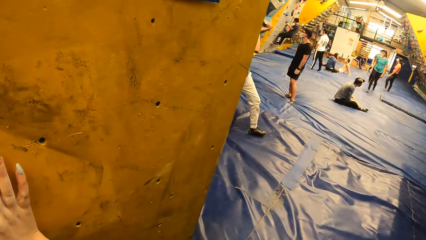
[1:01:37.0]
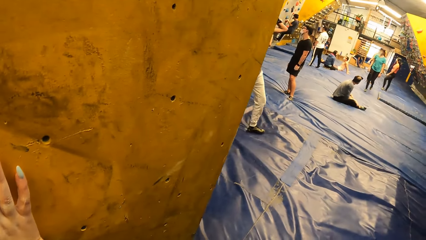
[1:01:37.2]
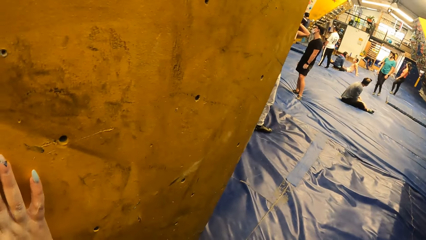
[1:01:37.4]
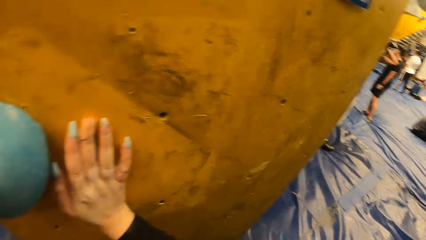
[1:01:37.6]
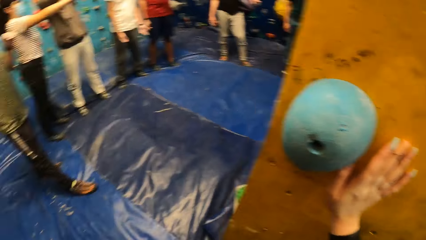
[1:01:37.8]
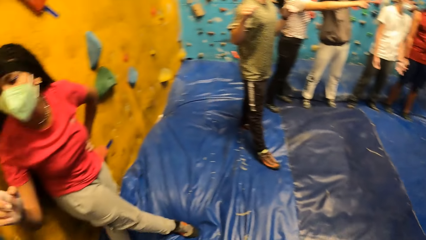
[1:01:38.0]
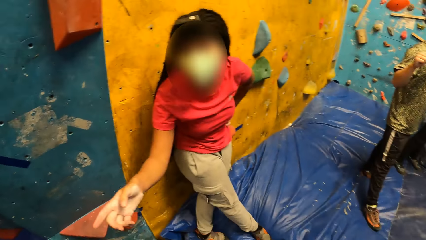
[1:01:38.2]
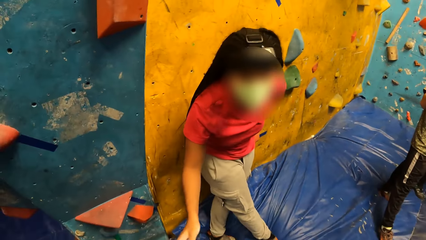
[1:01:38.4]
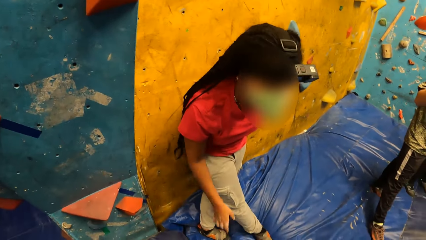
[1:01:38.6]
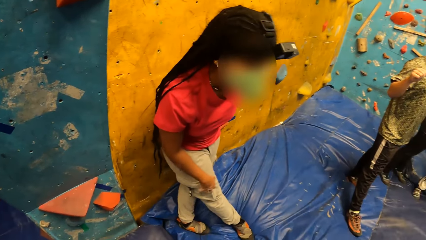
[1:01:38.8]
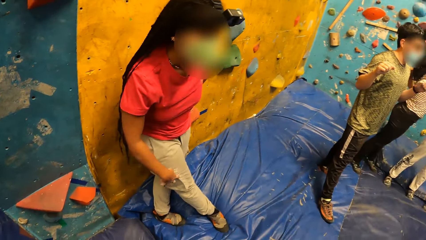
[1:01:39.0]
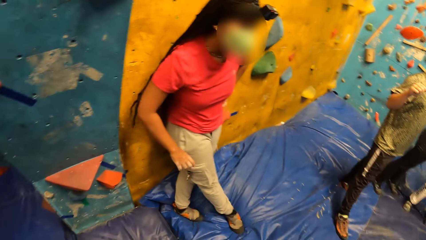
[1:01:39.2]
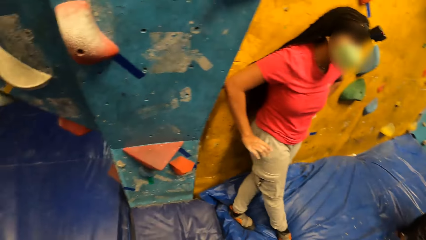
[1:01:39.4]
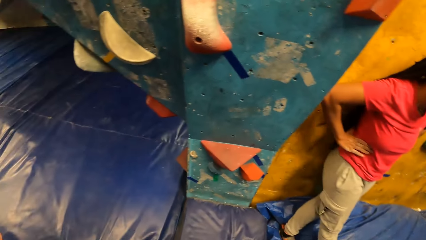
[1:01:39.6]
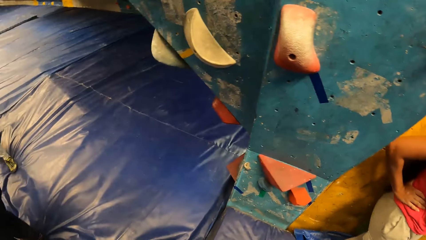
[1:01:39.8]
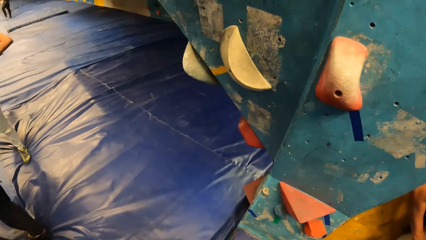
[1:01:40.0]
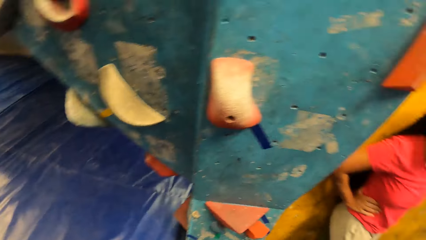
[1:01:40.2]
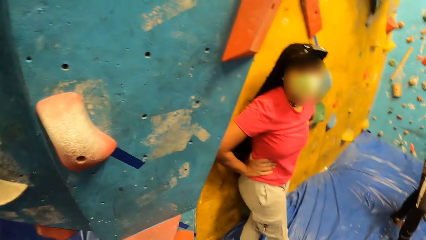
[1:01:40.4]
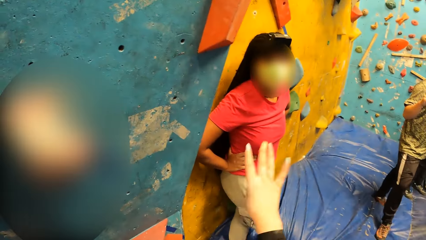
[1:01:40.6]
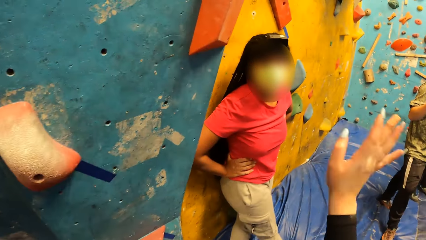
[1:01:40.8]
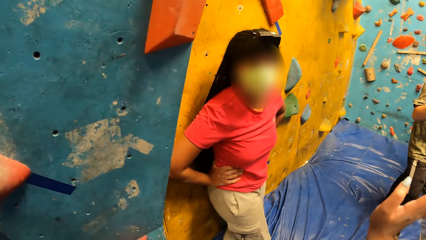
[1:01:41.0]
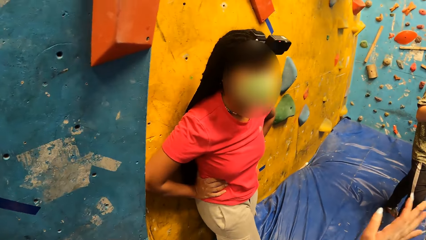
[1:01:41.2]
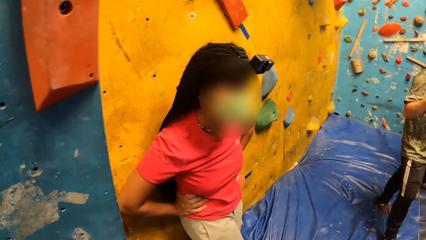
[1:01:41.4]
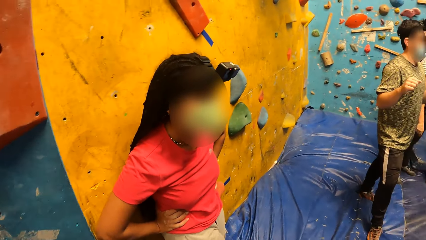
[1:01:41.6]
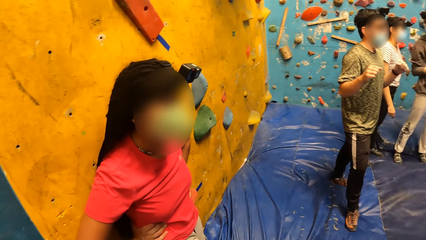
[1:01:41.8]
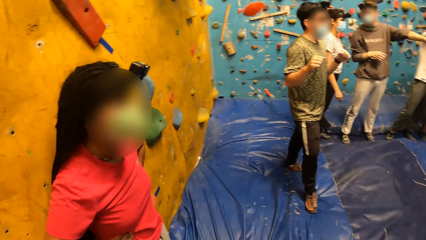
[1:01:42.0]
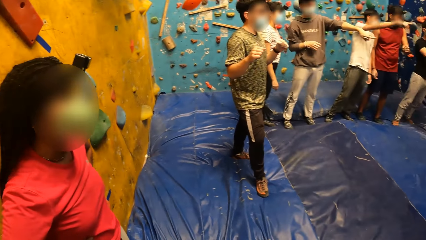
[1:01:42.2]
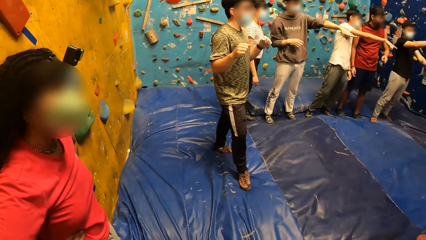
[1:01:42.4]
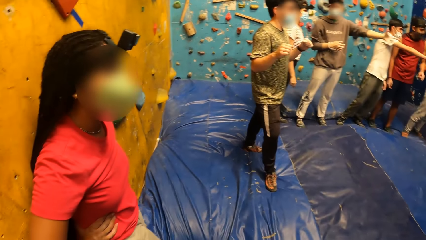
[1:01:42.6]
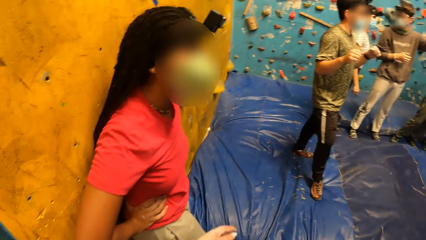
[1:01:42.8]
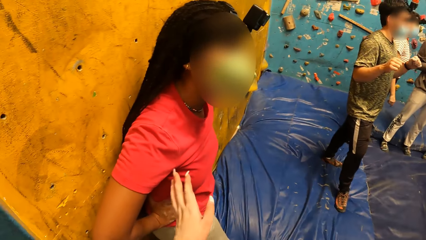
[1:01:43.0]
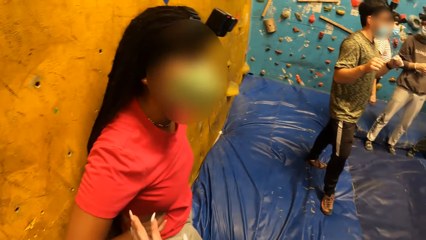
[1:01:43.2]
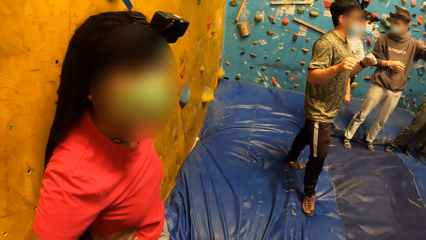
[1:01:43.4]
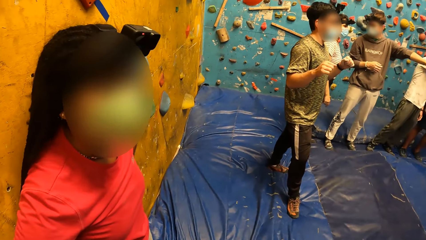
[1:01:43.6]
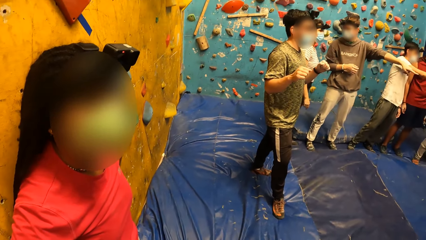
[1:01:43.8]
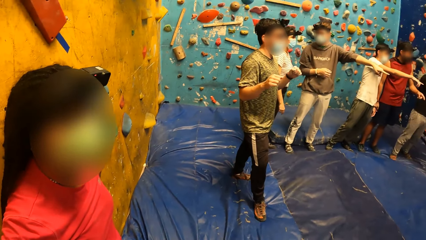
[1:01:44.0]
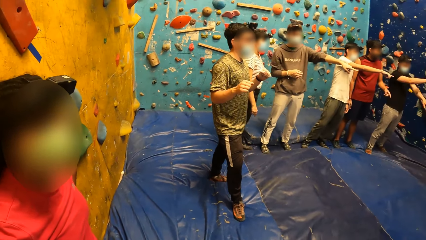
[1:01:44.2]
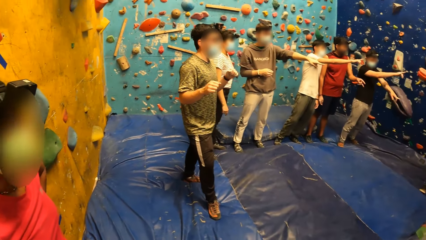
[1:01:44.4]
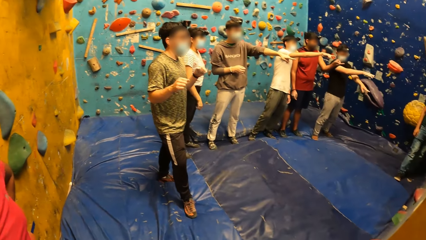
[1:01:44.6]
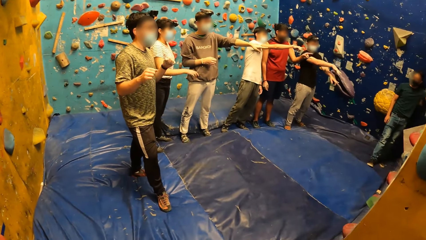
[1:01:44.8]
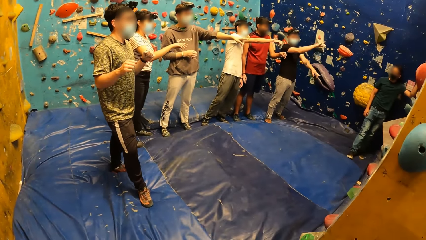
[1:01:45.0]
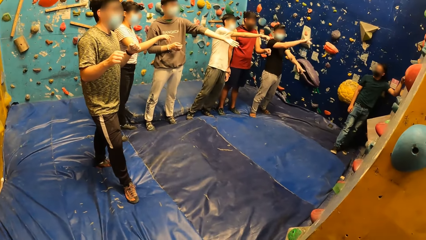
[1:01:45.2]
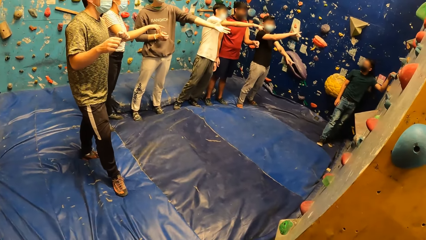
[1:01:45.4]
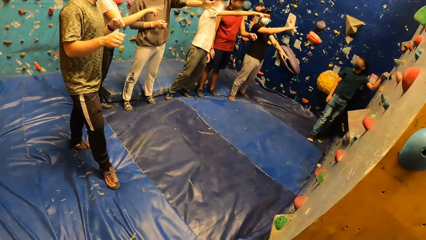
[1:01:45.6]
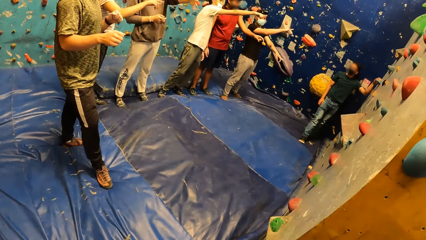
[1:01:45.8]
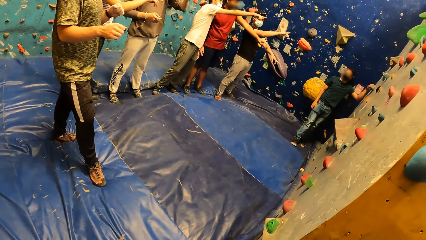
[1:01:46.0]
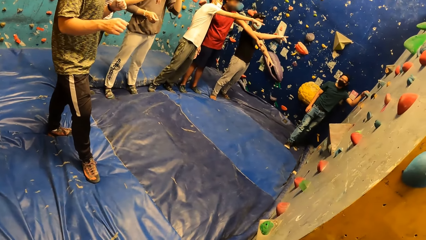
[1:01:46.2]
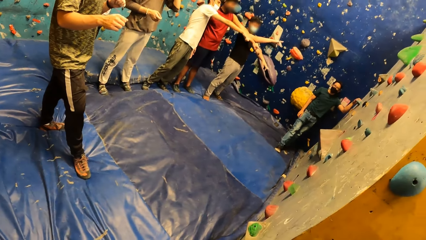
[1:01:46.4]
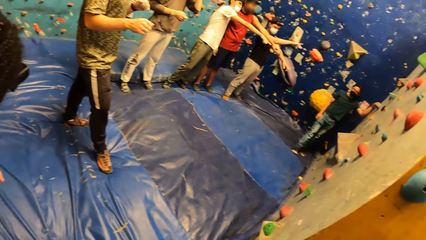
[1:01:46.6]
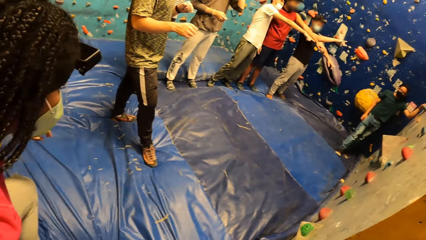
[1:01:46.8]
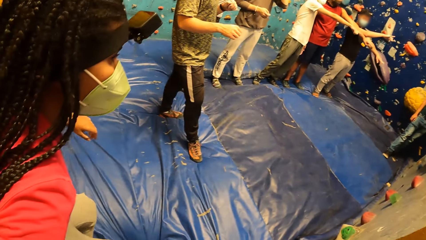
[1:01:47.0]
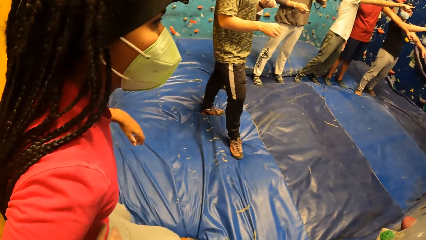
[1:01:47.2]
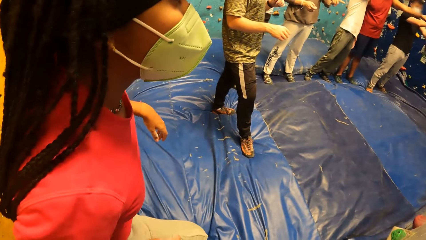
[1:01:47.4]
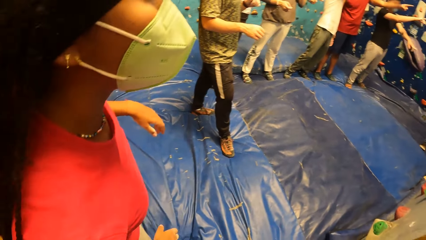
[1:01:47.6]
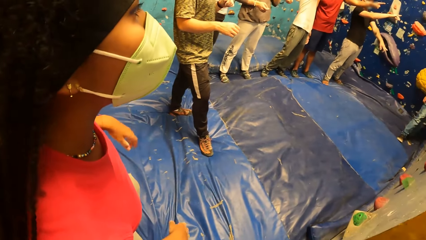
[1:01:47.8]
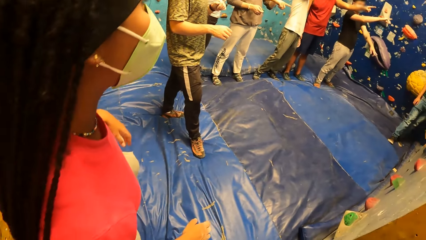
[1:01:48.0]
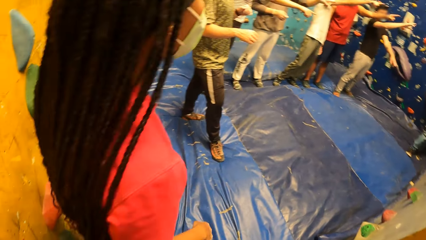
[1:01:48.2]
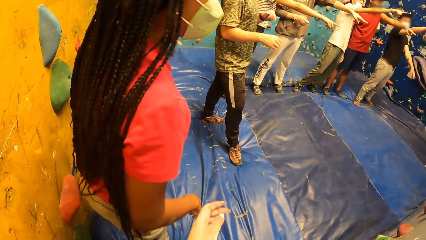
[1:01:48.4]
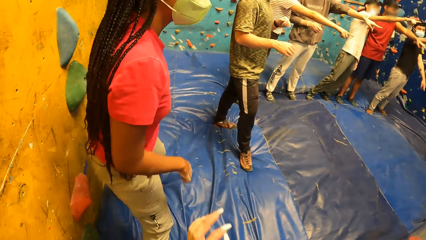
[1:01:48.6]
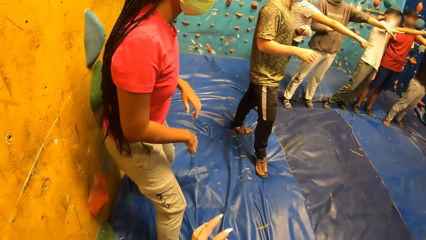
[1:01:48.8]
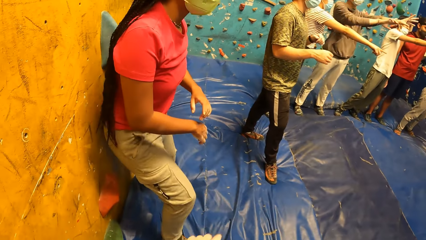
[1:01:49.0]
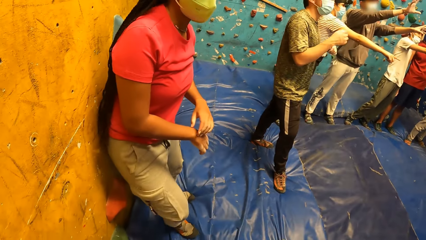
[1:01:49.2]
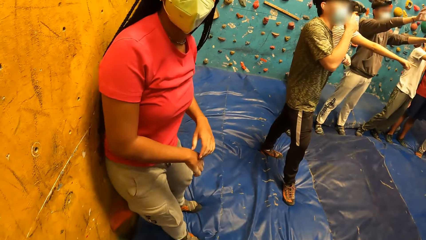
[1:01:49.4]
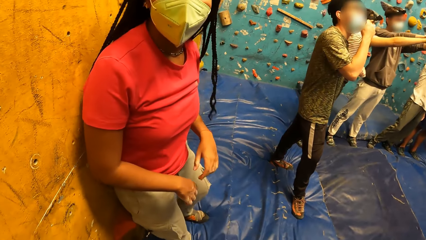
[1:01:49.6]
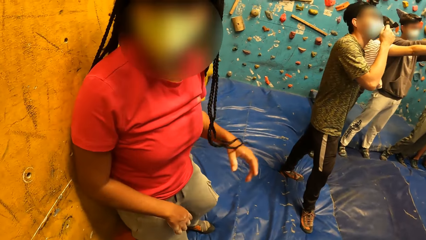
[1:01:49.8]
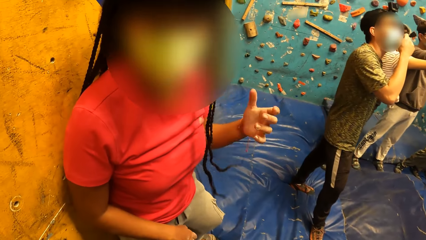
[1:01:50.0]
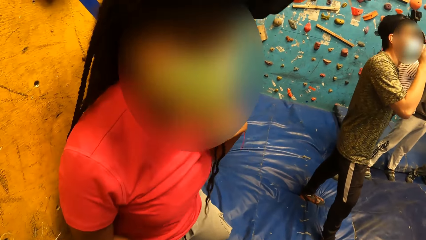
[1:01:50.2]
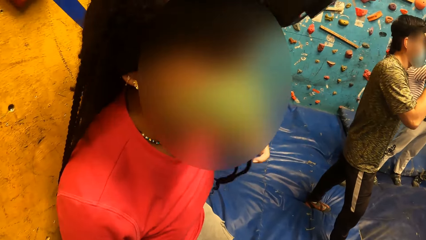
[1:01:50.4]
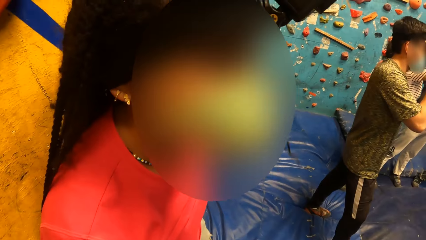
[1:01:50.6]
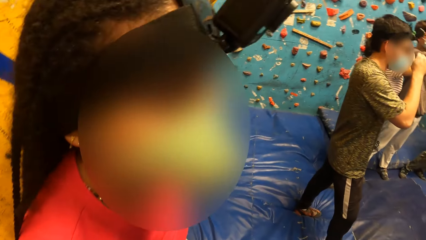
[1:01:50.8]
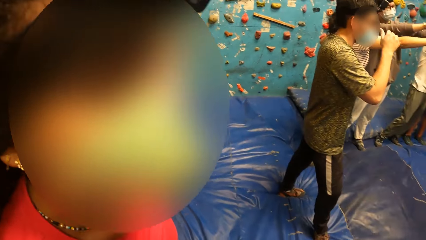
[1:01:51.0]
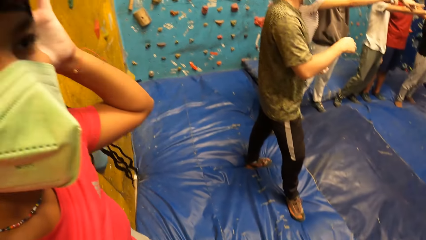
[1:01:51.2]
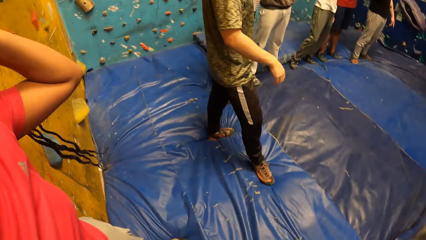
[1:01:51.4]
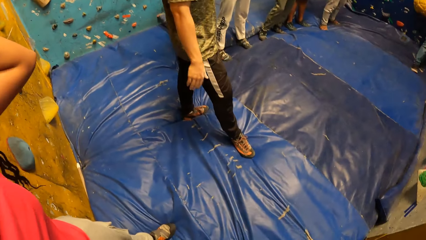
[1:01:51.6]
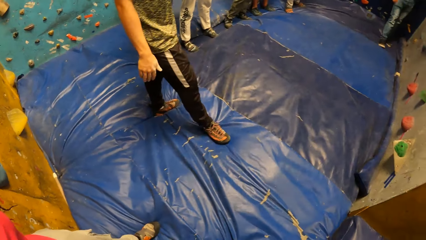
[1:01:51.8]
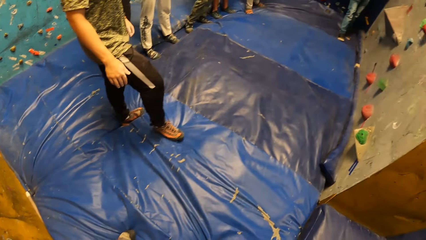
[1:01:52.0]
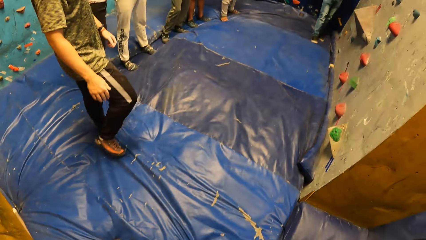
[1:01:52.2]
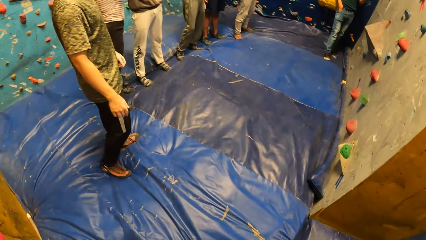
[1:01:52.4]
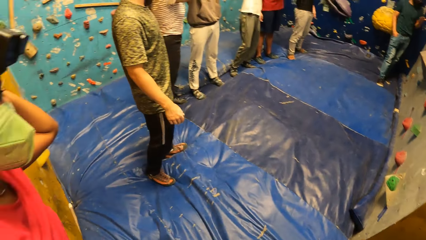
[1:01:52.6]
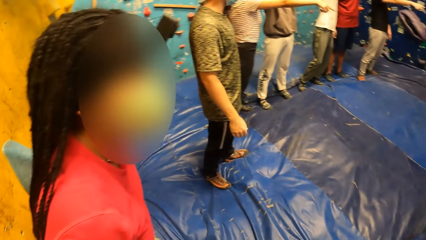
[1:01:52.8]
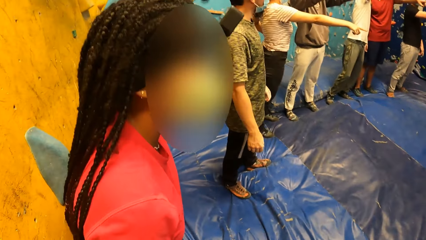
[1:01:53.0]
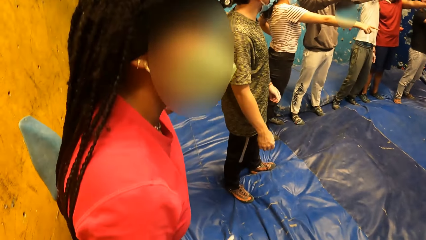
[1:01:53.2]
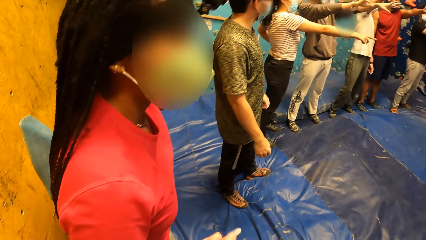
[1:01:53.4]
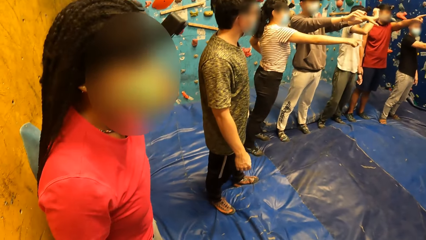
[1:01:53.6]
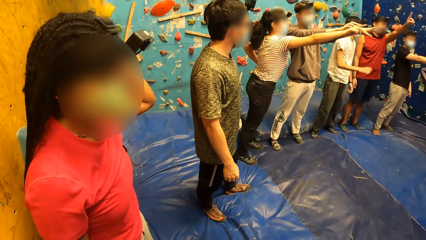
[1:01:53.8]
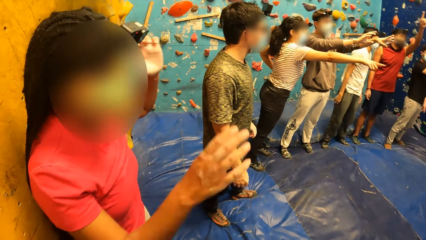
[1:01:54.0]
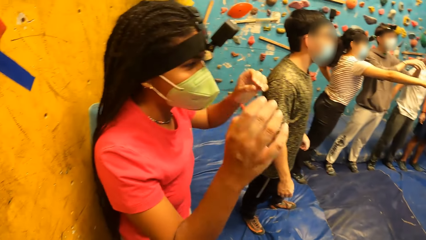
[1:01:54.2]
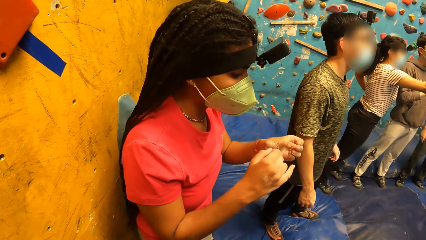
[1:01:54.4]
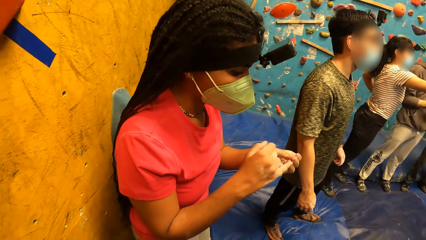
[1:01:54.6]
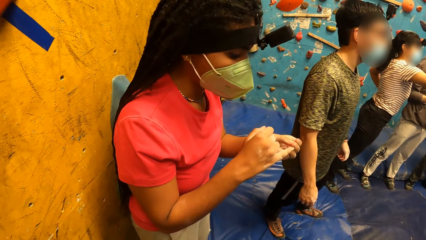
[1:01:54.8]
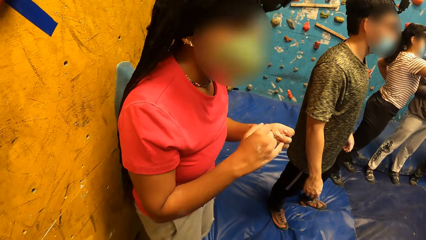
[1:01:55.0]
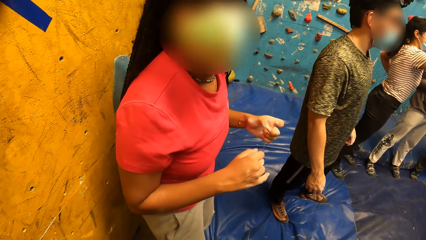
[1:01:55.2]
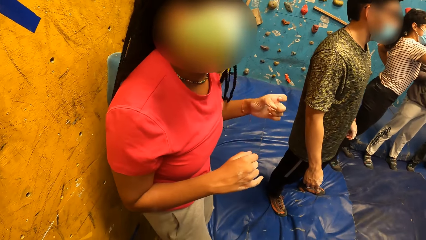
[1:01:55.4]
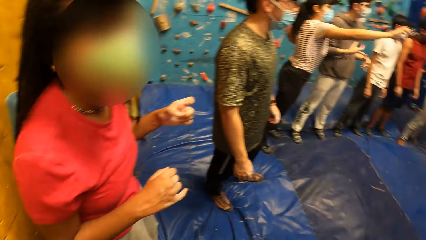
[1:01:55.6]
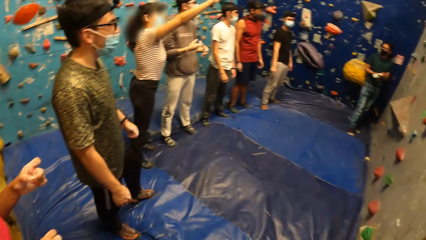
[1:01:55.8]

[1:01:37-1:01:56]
The camera wearer looks around. They interact with the woman. The woman draws her hair back with her right hand.
